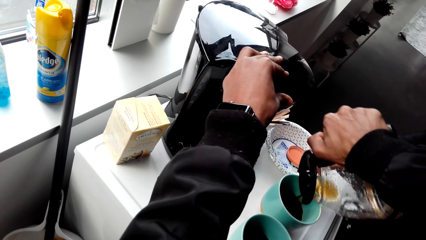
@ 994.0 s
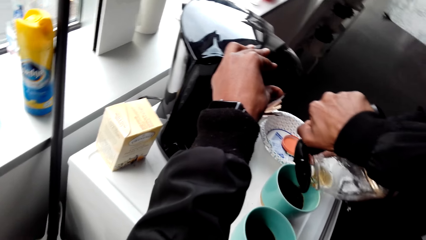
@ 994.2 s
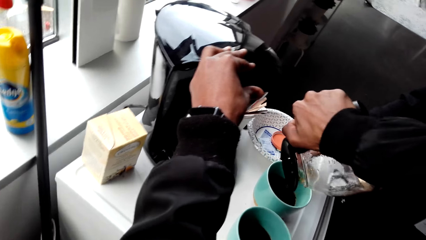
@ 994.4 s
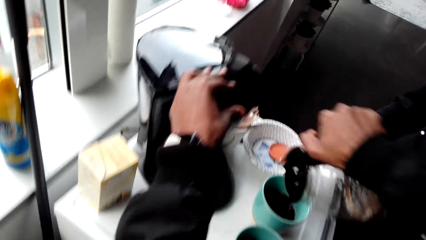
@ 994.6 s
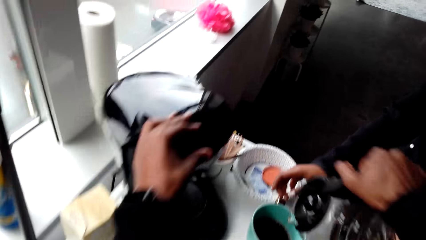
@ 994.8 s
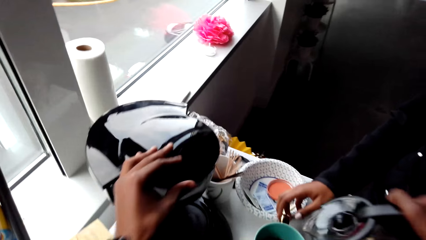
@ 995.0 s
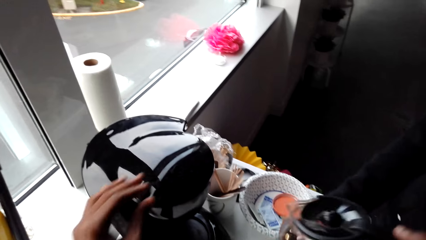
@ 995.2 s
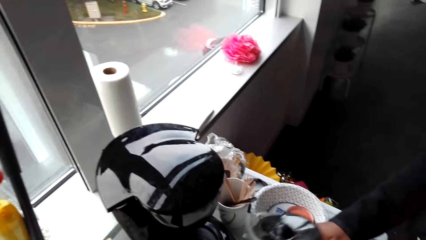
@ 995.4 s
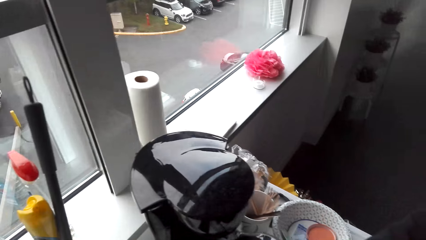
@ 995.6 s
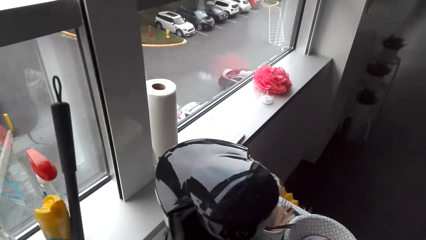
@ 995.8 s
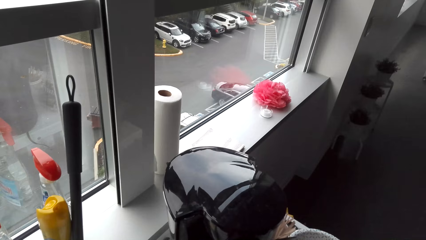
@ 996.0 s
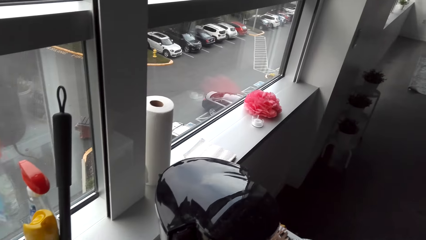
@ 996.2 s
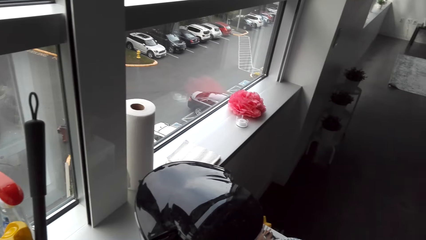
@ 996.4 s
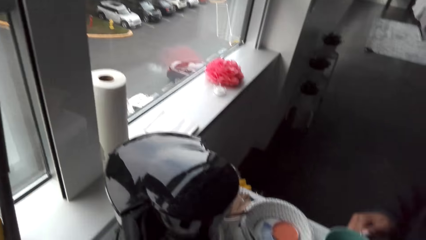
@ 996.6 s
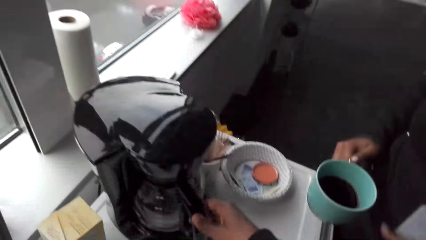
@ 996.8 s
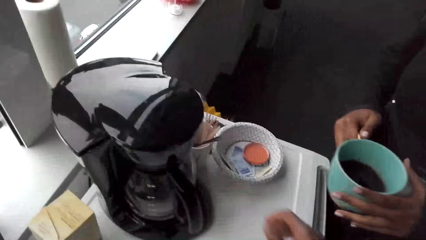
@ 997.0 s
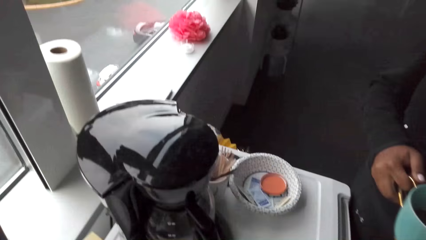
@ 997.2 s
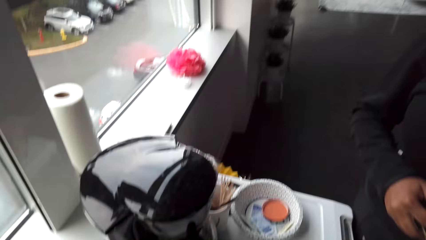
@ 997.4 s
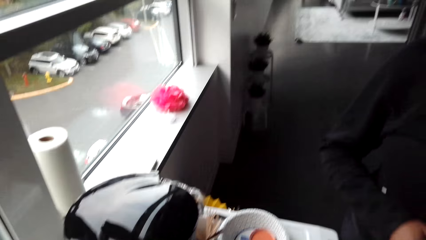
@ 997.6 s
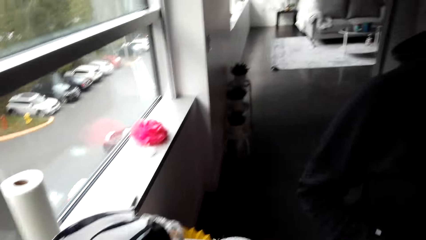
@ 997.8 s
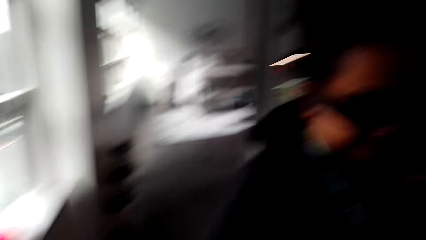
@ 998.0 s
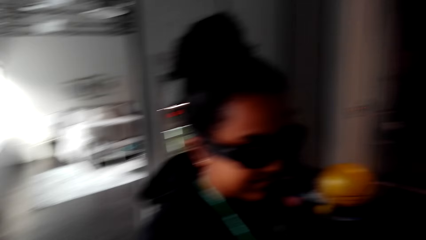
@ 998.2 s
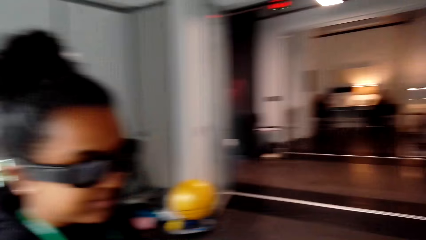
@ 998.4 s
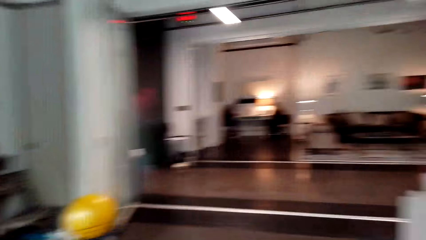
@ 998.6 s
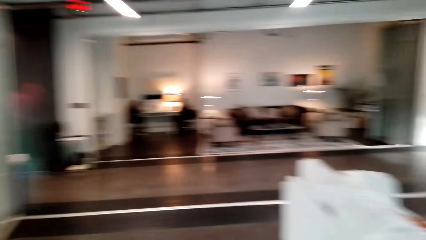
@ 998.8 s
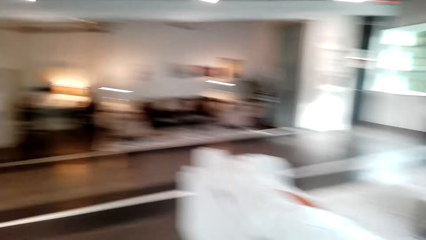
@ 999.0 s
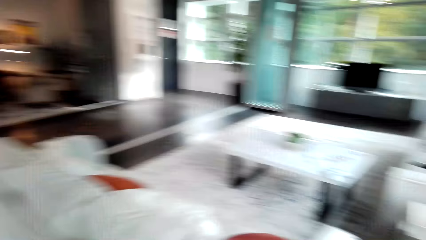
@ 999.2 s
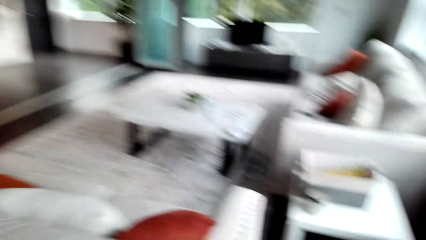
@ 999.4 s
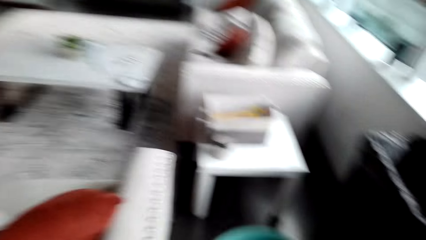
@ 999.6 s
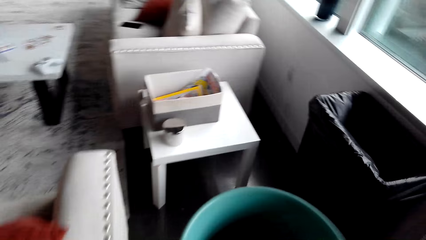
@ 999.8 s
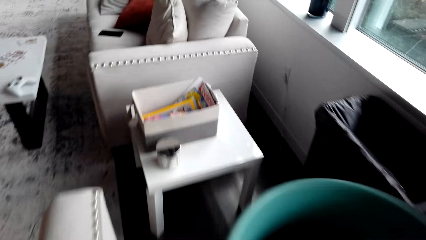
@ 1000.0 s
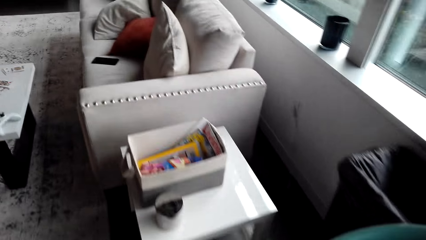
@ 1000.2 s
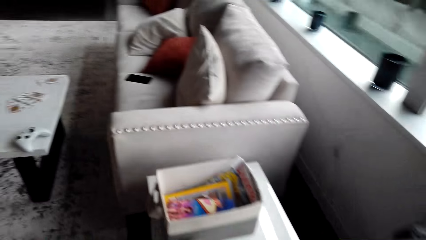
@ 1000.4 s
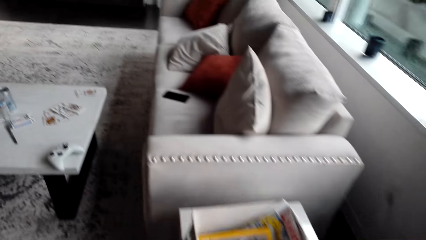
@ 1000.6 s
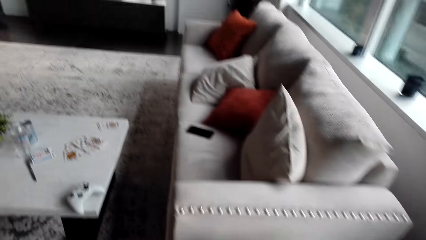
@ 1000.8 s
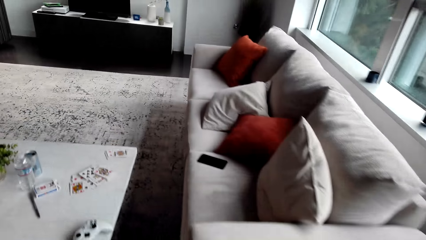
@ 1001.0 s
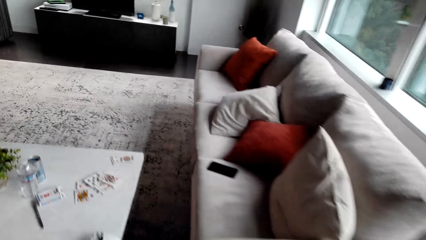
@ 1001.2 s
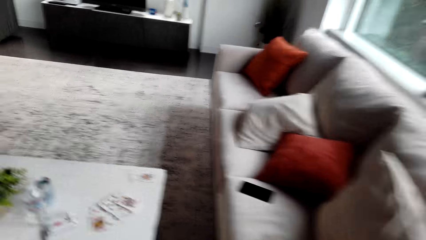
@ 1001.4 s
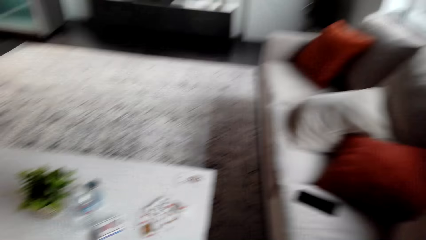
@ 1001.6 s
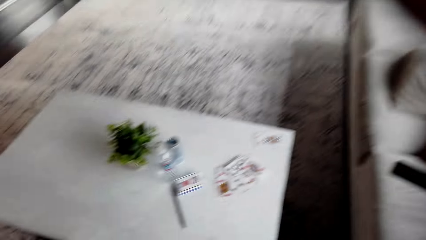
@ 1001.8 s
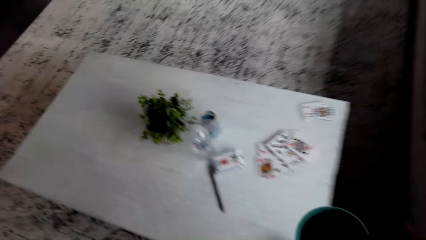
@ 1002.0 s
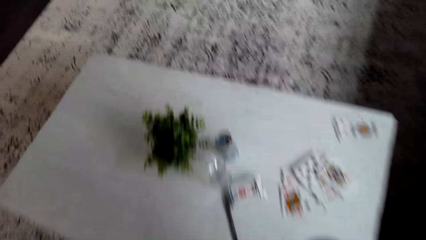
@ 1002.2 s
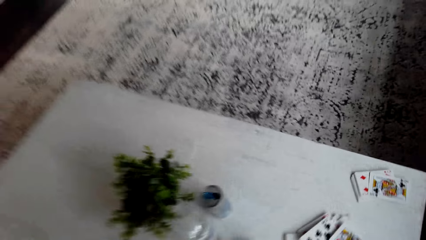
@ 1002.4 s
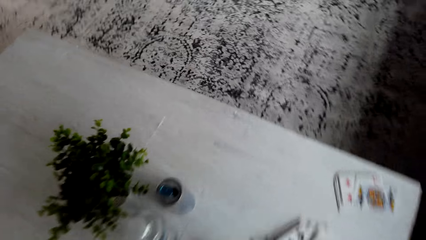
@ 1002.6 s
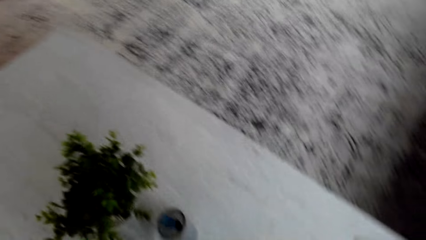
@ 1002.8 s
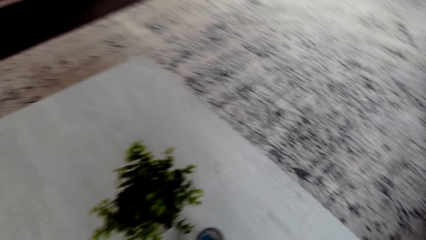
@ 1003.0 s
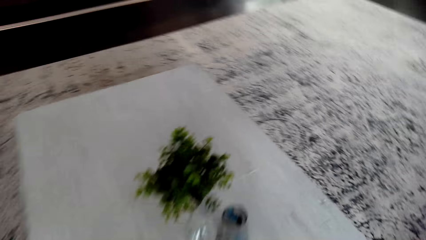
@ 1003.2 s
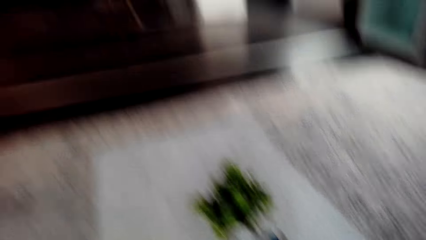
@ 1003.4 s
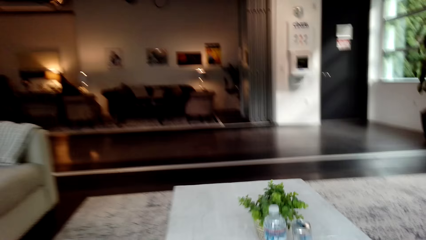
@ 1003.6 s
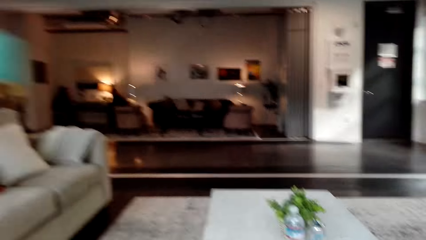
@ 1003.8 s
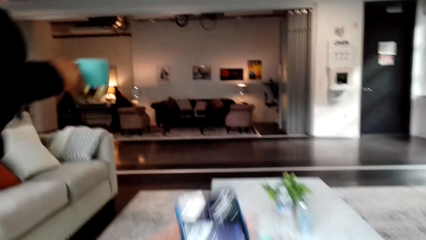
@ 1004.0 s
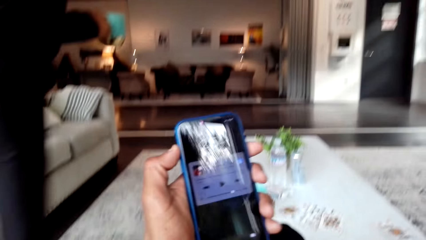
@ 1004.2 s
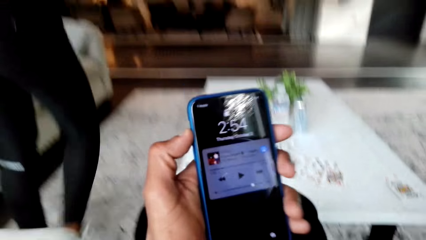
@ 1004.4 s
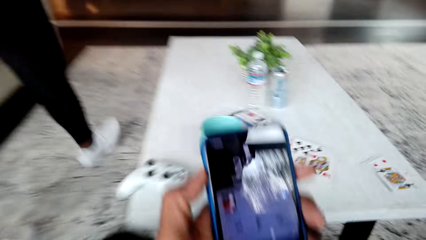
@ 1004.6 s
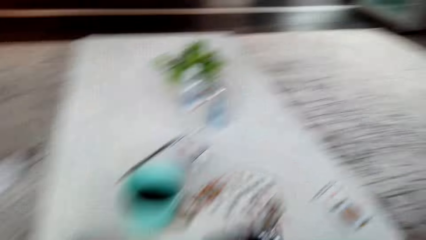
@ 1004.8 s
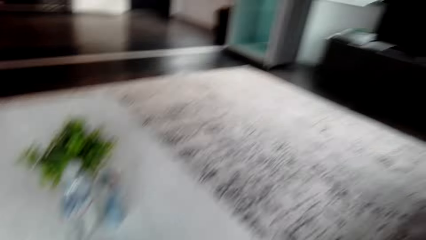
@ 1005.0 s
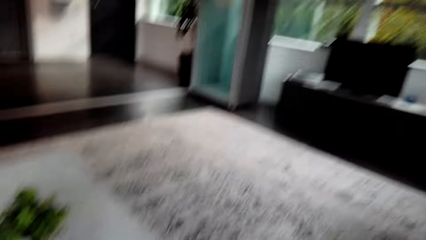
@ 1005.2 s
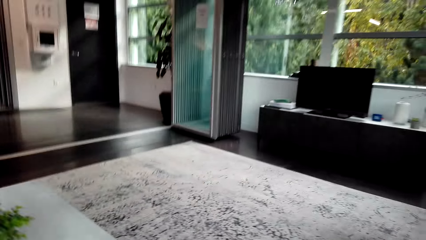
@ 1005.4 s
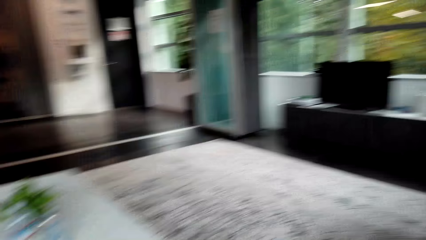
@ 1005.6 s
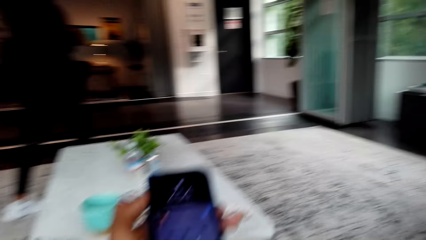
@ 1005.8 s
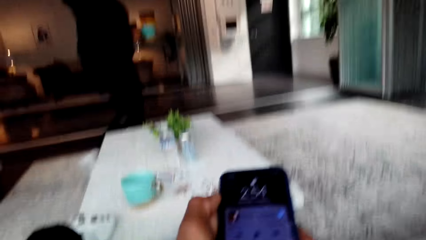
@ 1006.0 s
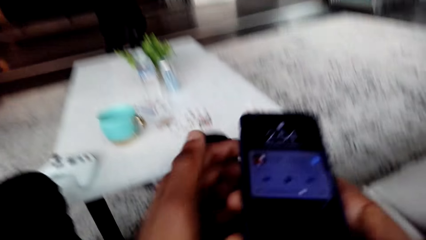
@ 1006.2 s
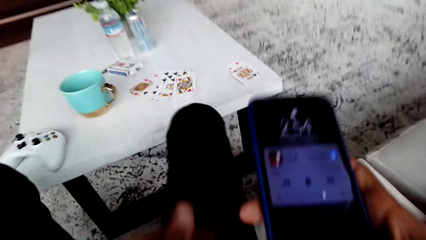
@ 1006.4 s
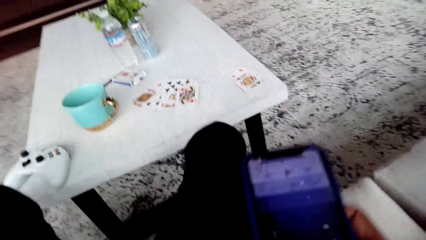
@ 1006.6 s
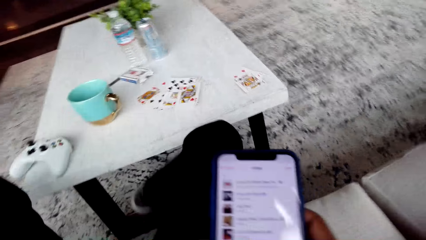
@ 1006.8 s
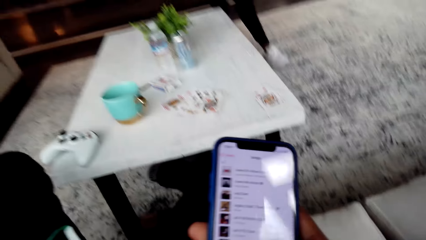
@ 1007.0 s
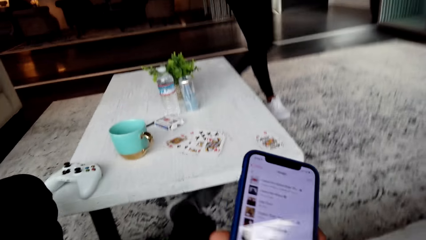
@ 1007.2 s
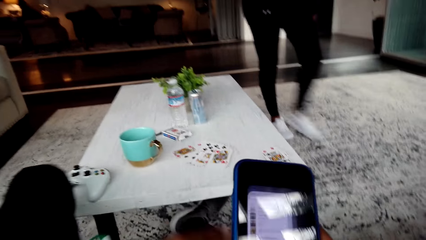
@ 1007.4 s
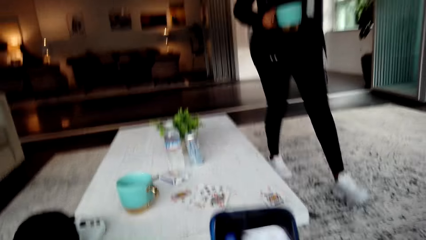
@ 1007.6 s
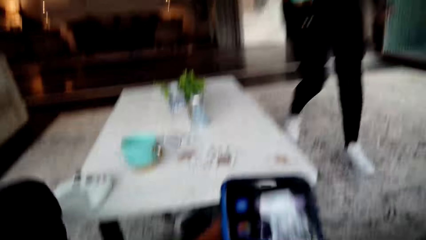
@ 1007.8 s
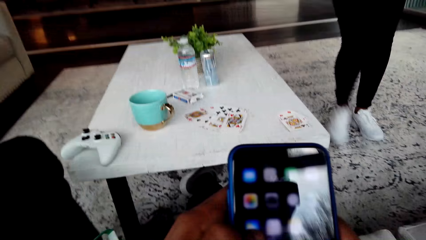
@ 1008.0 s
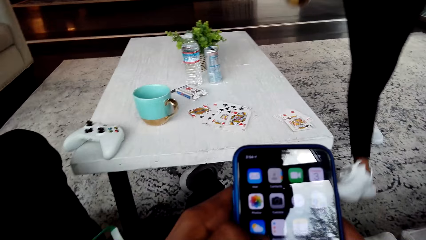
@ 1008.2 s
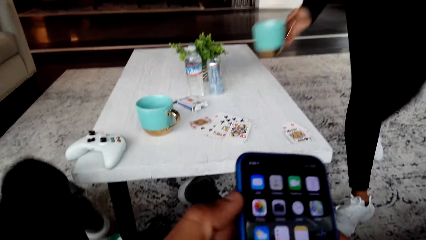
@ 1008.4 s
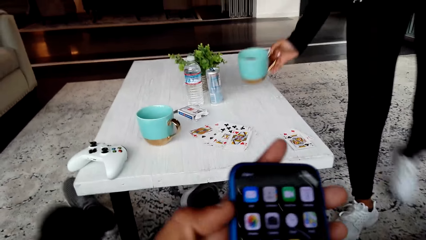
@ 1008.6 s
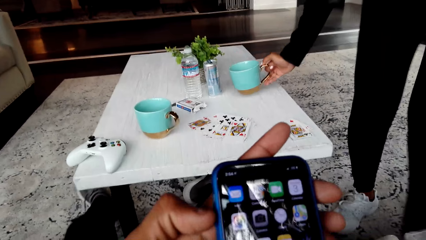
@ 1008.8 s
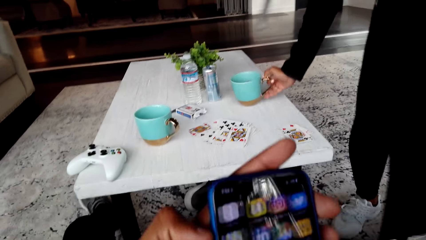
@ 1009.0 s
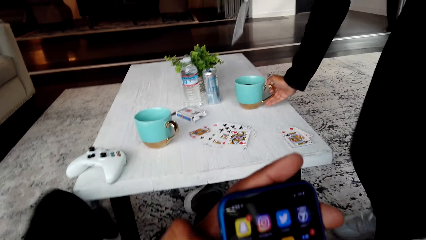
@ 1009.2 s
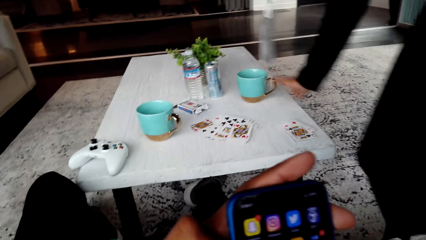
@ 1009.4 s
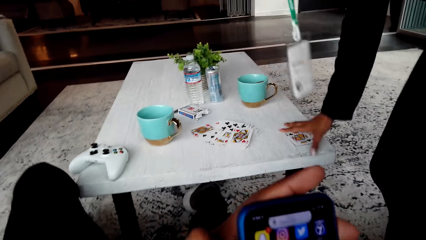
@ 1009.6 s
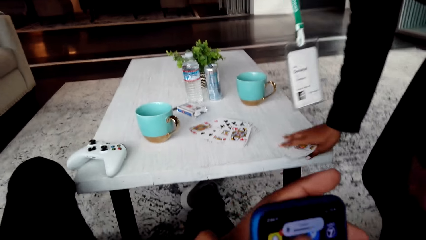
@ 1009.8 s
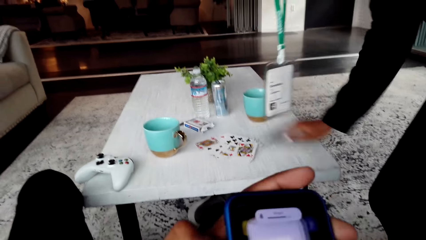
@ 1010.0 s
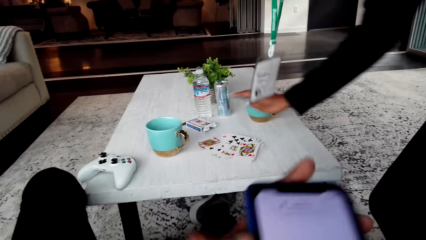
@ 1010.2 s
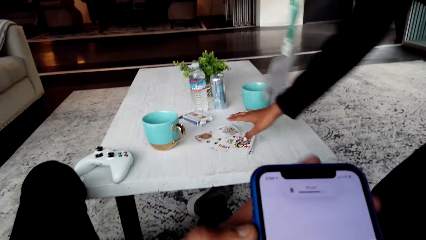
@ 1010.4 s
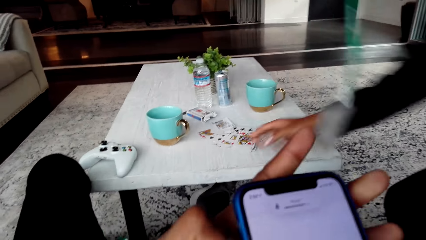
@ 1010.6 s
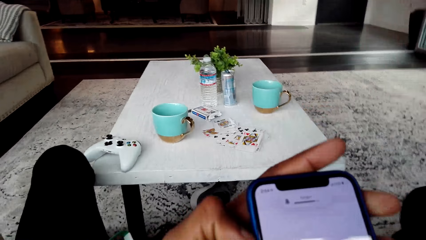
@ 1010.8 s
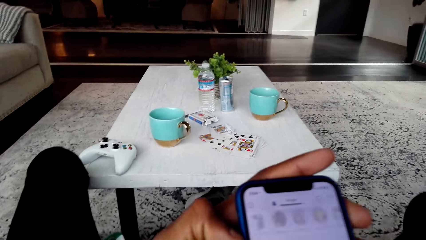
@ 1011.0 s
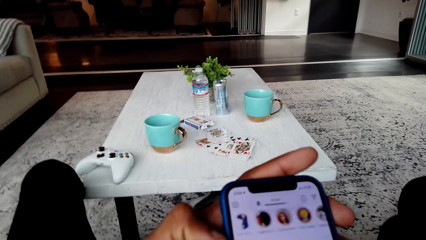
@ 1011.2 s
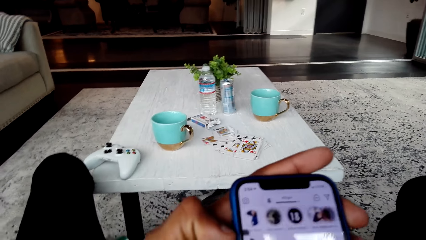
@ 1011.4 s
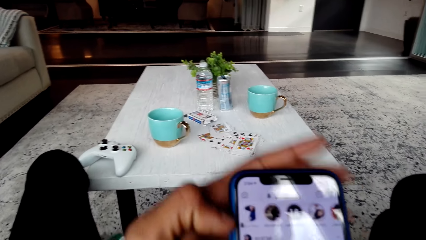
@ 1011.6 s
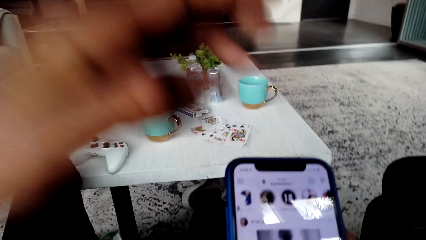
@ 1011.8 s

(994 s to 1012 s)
The camera wearer puts the coffee jugs in the maker. A woman picks the coffee in the mug. The camera wearer browses the phone.
